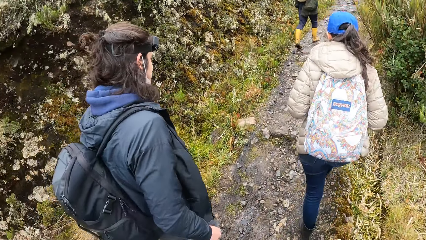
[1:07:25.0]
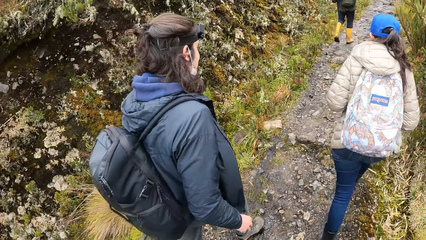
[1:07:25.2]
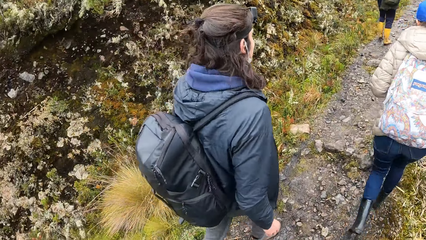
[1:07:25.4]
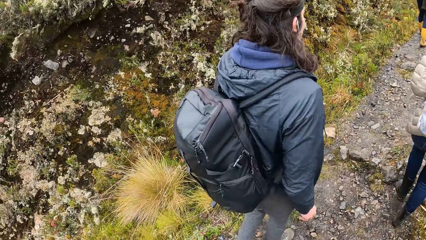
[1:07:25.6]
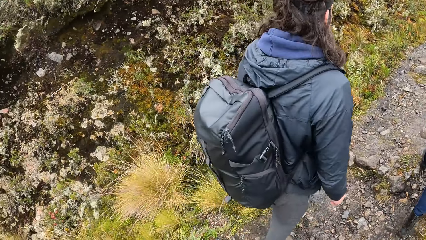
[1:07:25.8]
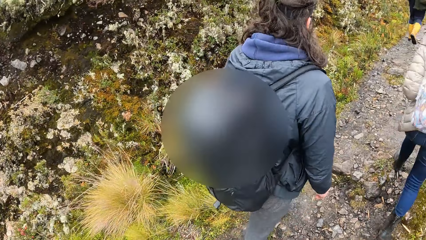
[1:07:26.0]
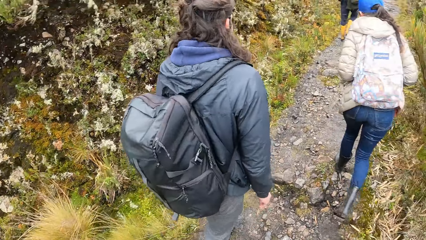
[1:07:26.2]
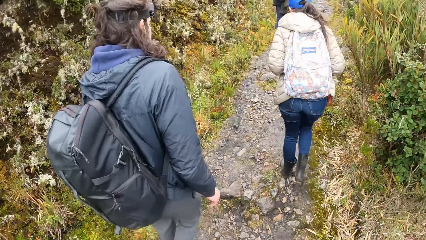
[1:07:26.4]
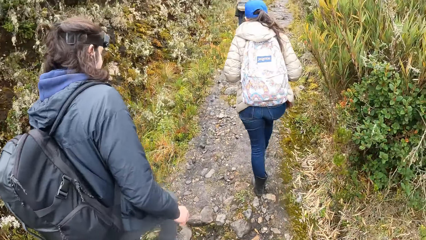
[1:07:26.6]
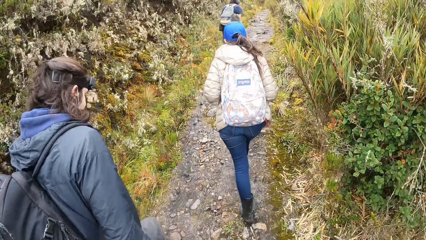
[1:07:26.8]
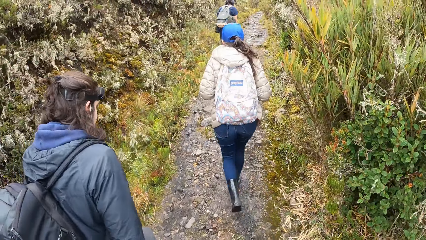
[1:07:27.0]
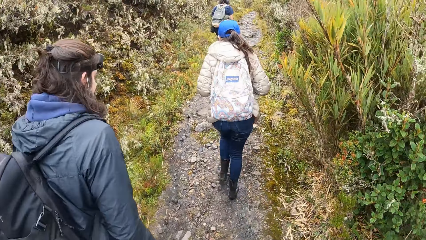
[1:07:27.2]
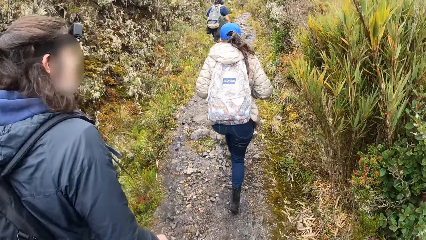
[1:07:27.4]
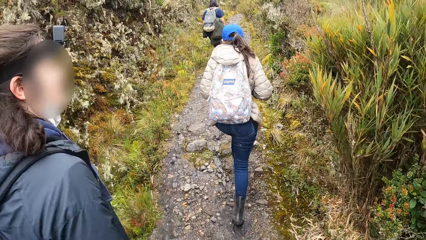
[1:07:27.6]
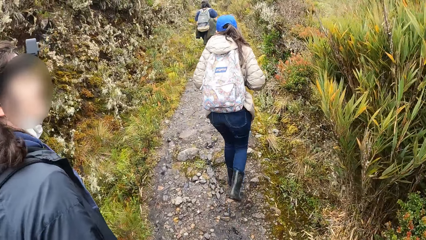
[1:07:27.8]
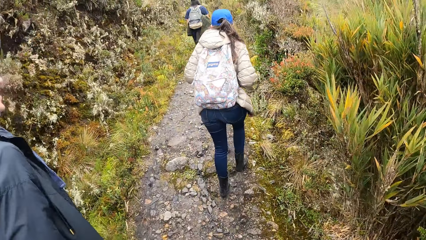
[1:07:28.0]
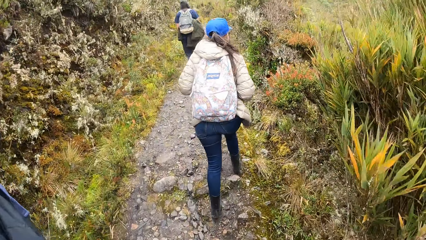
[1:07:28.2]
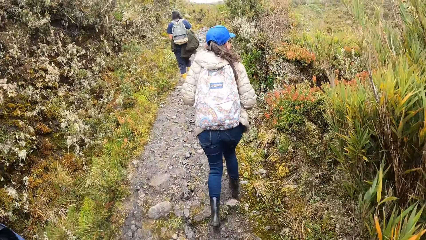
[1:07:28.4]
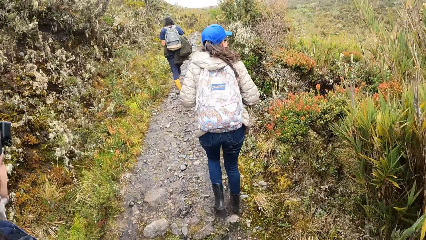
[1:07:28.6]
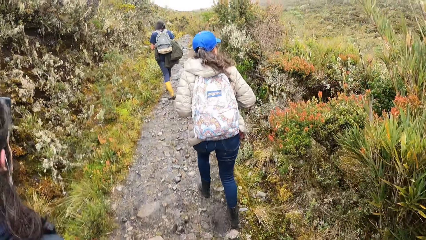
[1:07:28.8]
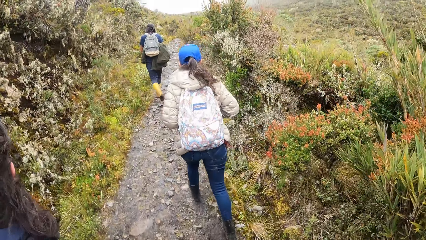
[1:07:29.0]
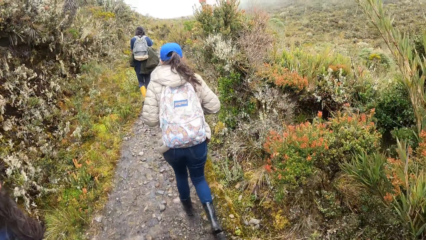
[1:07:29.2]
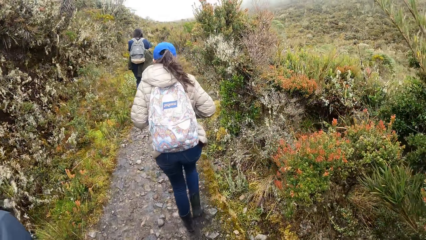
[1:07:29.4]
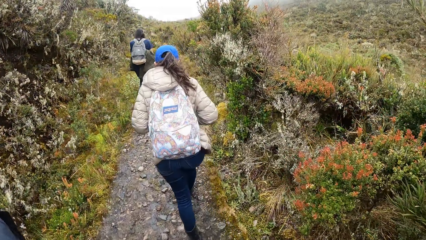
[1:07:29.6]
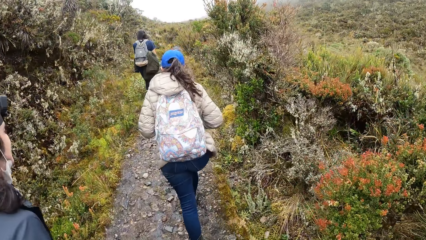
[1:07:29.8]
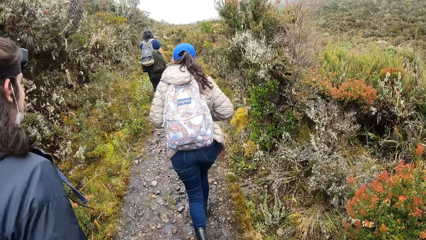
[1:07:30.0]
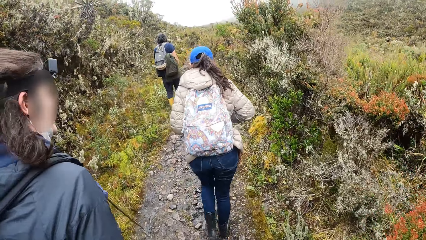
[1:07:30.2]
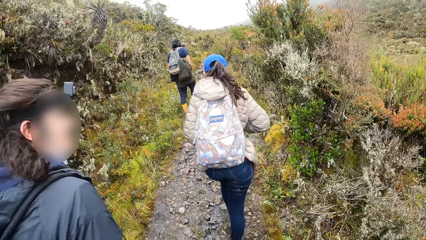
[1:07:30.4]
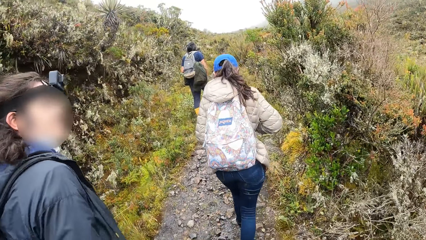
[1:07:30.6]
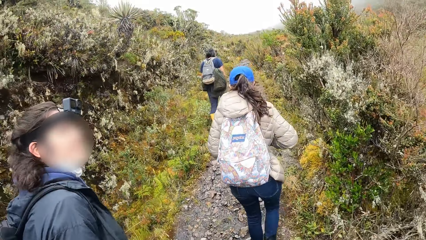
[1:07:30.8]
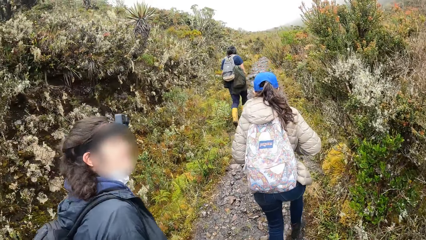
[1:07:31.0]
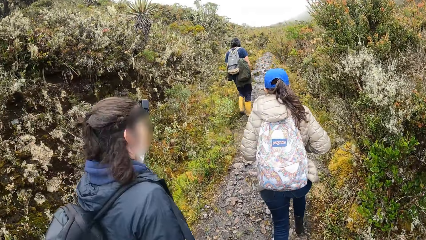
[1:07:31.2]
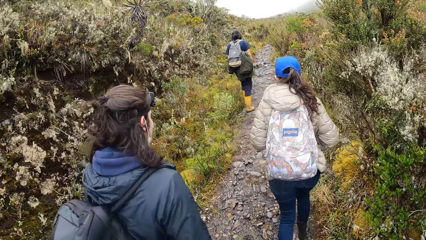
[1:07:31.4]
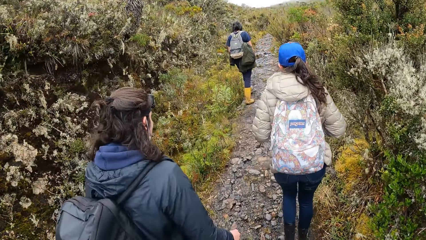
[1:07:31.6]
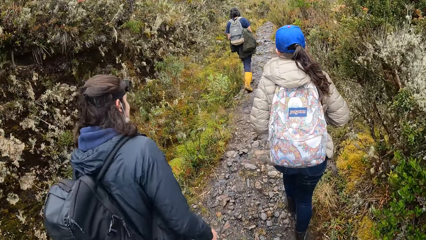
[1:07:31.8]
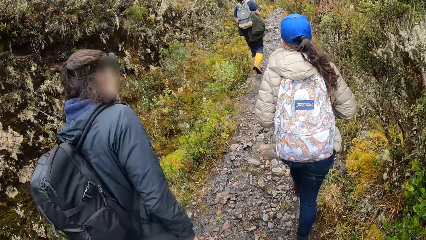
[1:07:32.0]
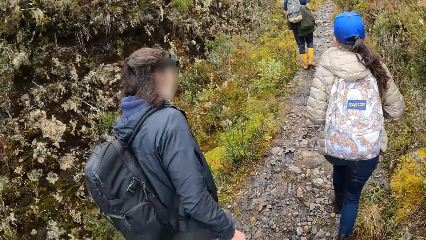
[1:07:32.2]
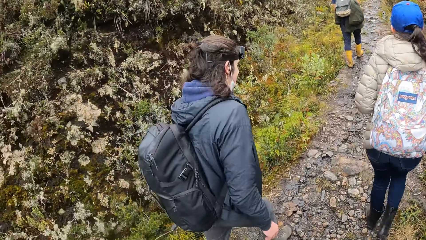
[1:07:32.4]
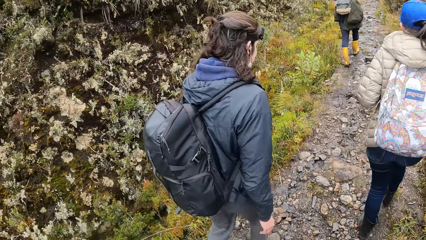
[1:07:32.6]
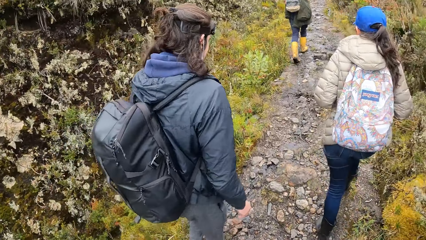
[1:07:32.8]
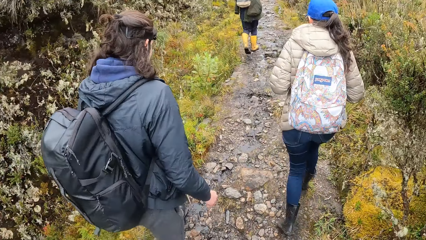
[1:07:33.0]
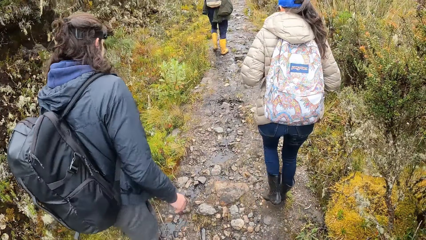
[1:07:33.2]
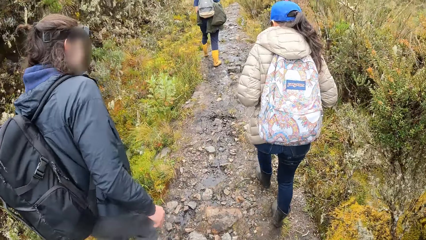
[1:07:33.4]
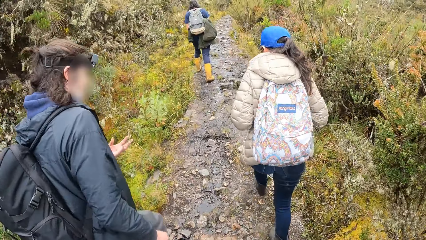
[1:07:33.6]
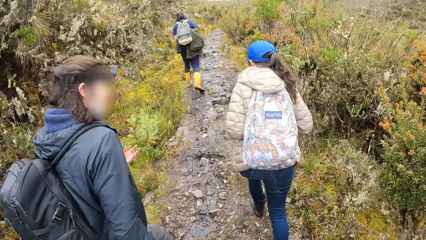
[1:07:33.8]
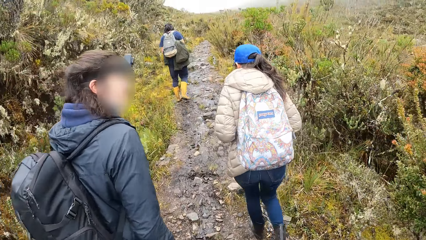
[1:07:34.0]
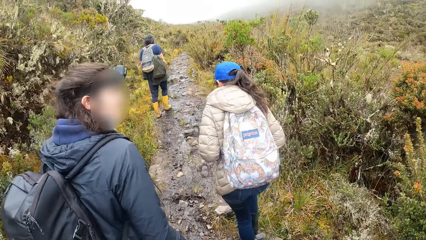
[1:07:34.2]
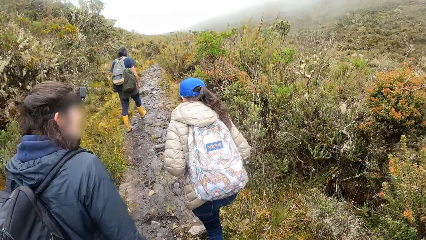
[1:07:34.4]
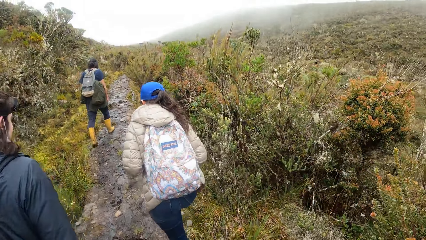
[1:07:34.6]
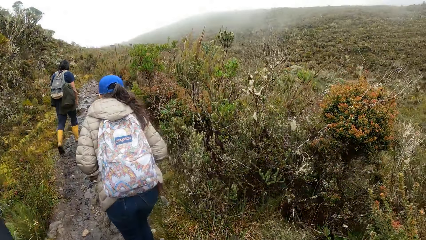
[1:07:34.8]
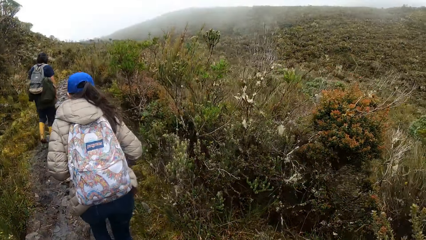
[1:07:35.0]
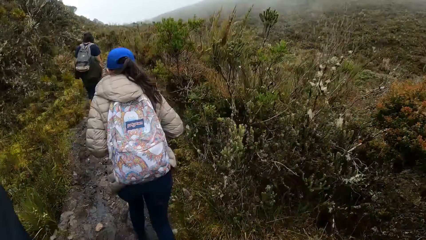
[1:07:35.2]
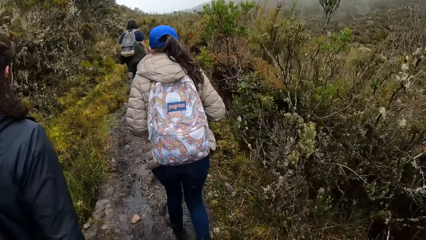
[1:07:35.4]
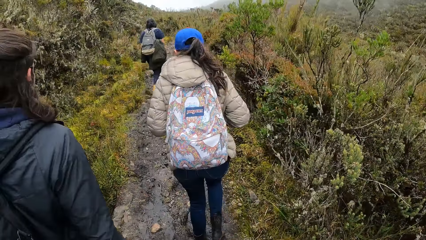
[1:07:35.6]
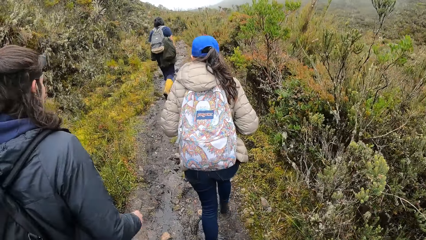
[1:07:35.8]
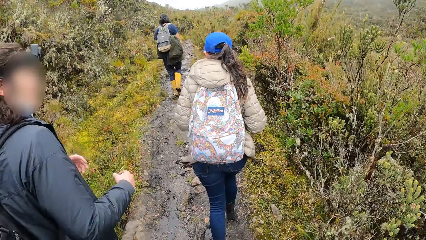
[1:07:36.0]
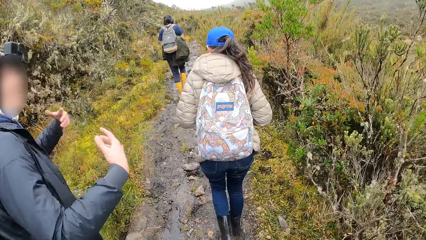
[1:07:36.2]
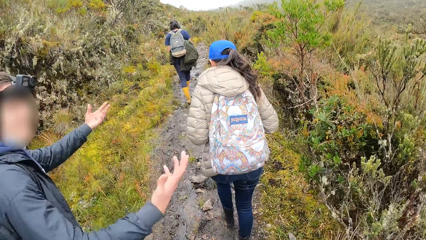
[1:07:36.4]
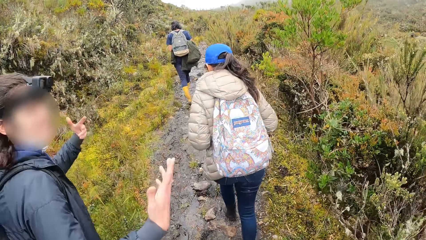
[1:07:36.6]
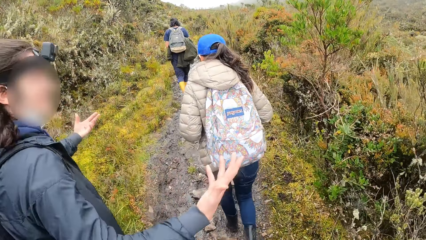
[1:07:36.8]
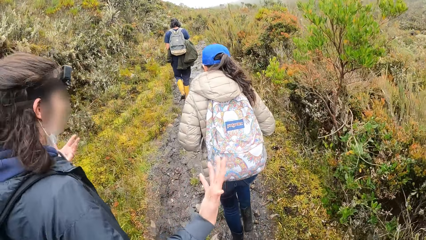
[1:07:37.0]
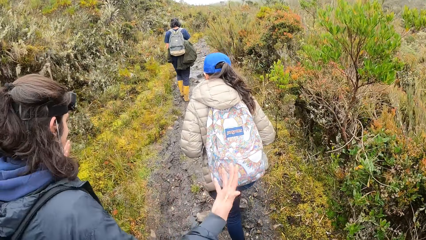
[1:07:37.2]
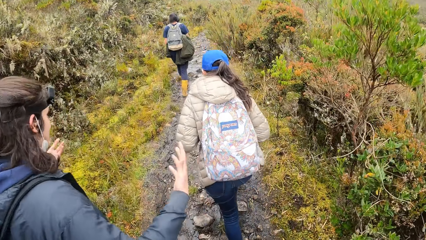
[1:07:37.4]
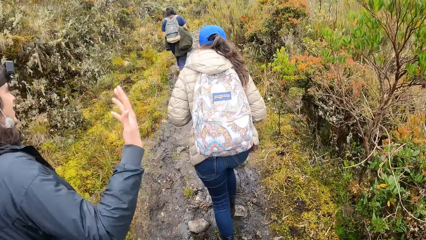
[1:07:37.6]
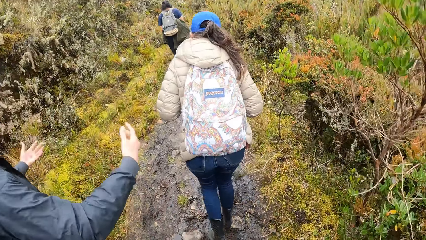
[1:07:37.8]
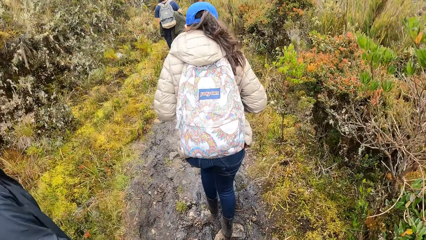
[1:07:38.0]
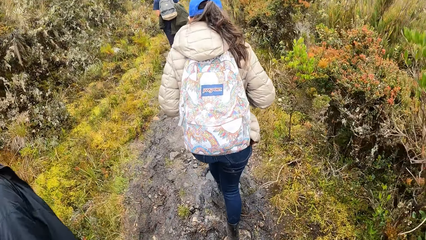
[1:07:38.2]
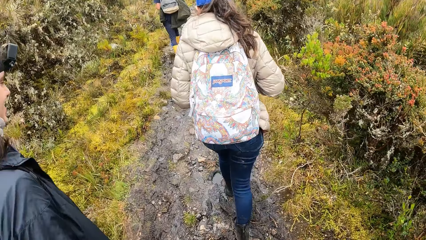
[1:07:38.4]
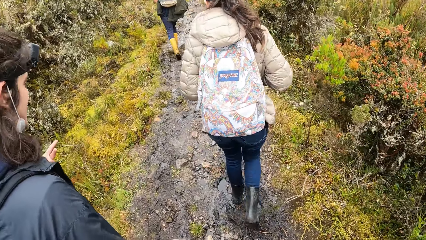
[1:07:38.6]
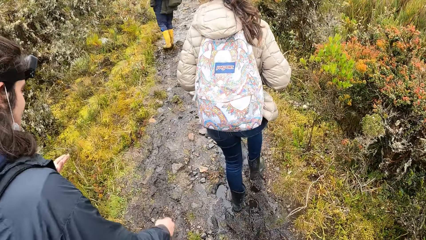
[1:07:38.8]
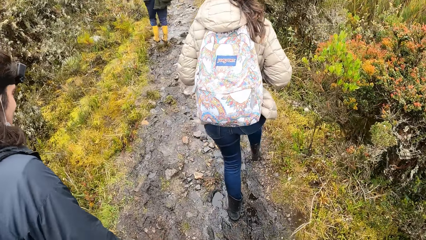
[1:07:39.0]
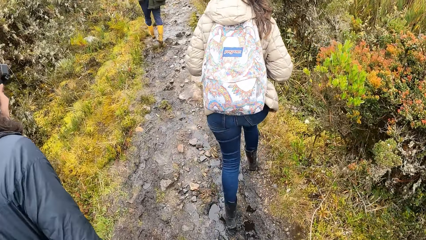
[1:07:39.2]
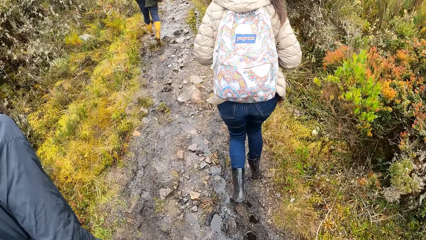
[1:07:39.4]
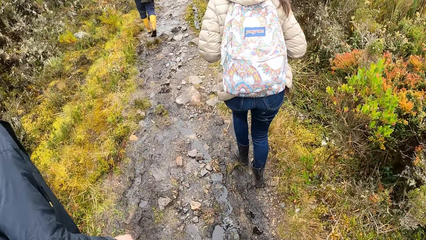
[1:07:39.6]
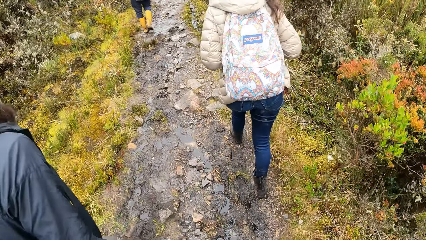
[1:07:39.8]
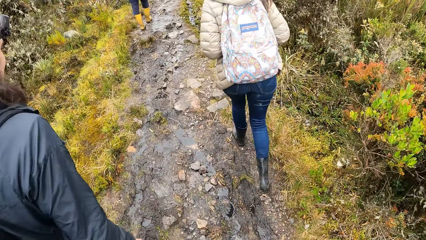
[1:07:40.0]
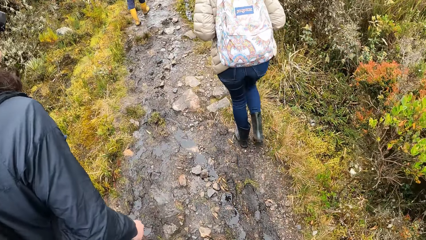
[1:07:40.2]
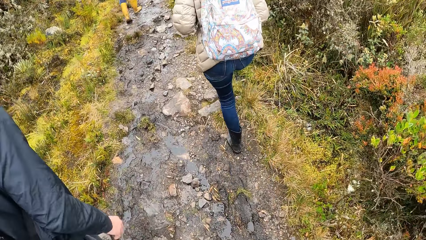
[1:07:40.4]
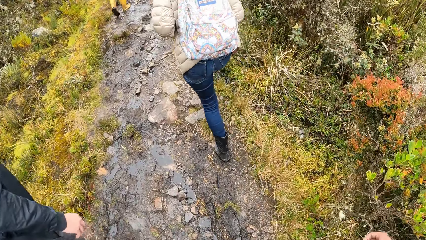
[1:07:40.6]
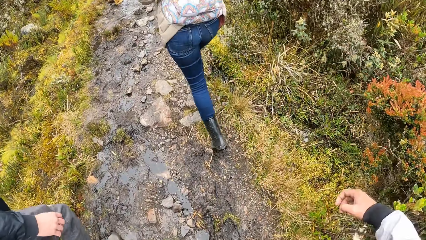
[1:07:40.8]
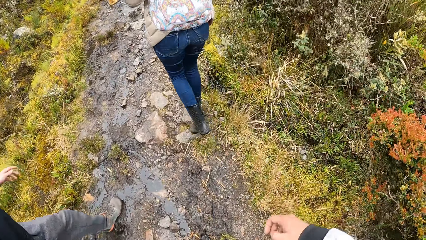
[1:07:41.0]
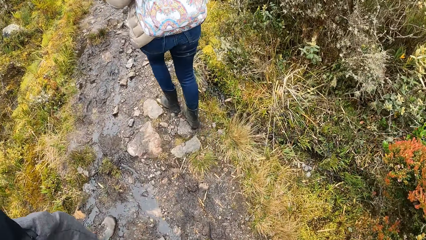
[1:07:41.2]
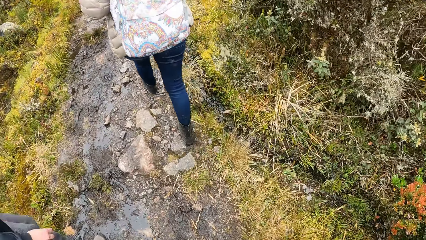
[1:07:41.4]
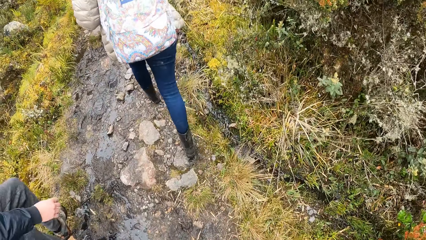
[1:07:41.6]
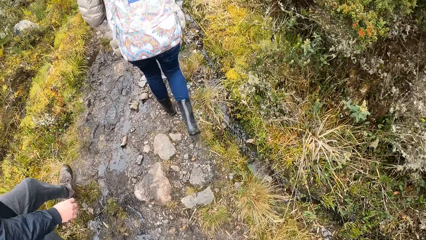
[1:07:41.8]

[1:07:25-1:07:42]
A man gesticulates both of his hands. The man interacts with the camera wearer. The camera wearer climbs the mountain.
